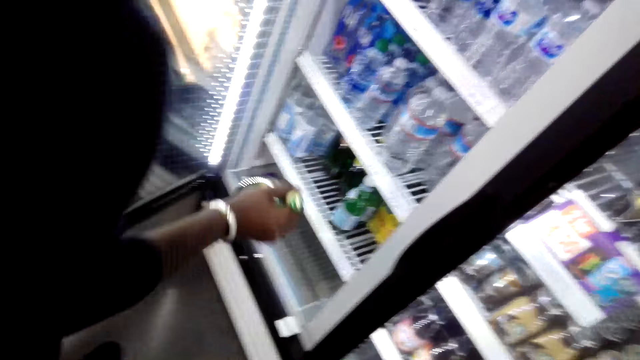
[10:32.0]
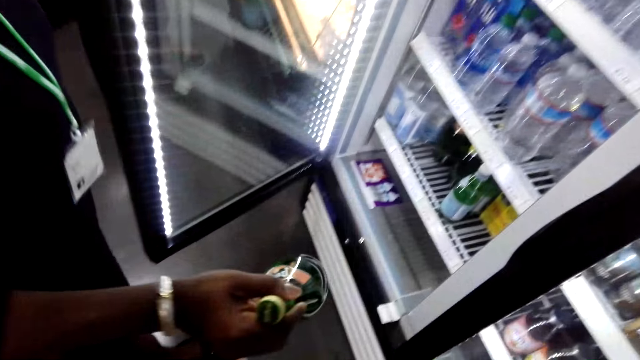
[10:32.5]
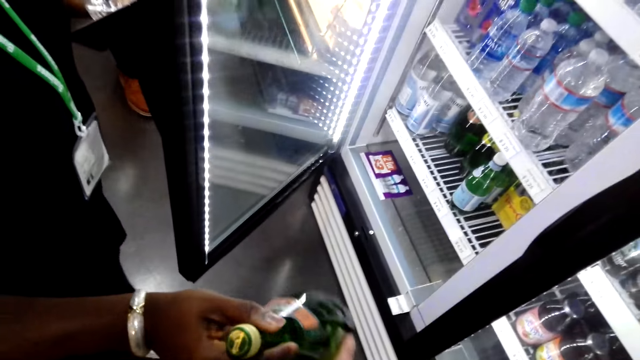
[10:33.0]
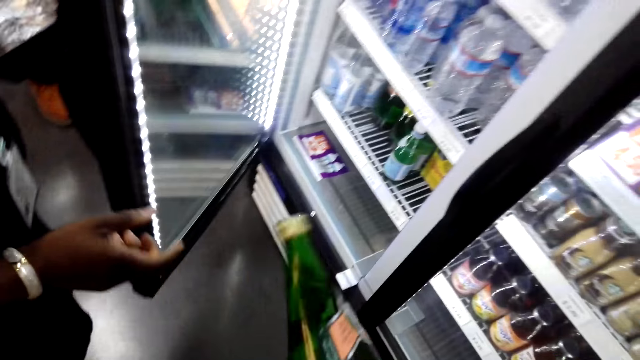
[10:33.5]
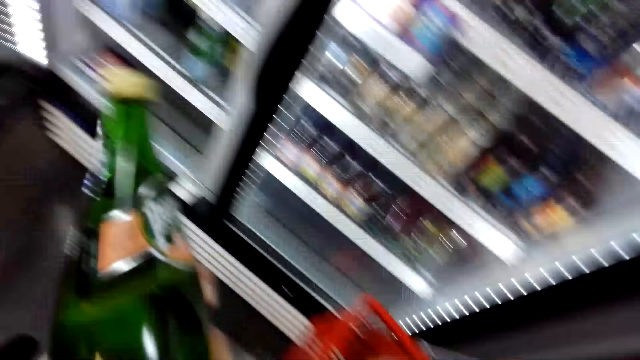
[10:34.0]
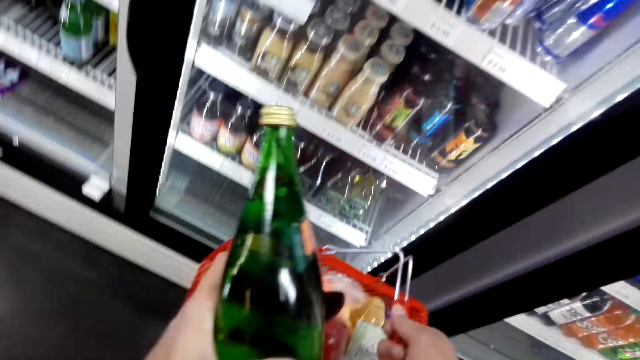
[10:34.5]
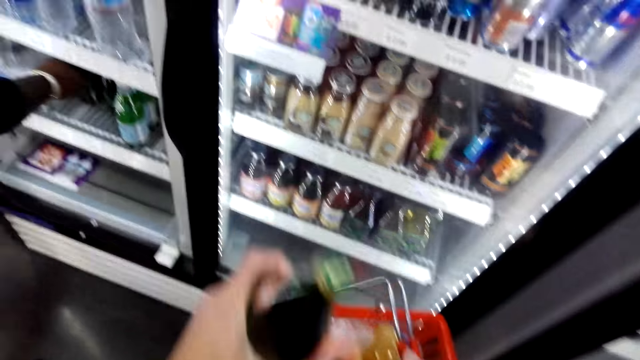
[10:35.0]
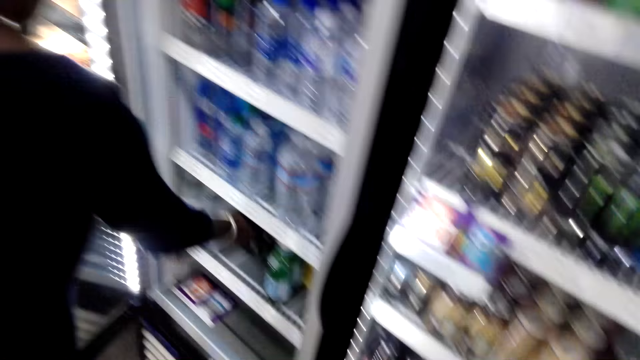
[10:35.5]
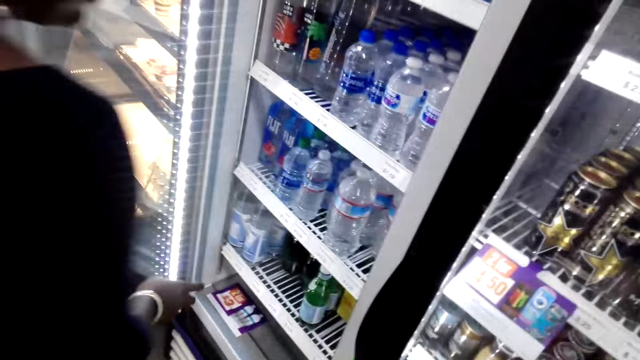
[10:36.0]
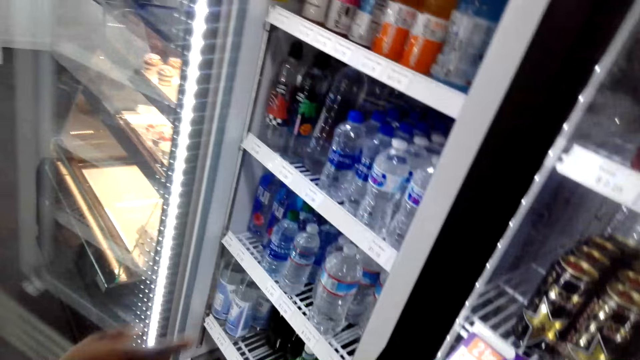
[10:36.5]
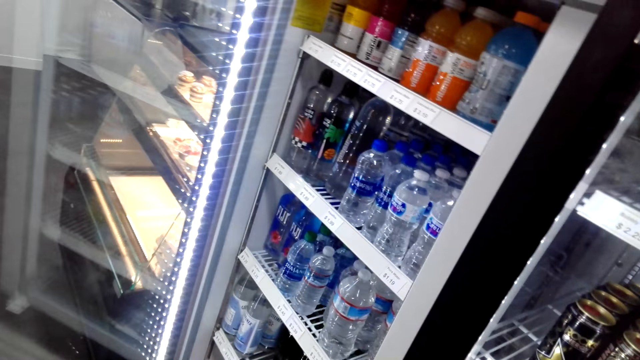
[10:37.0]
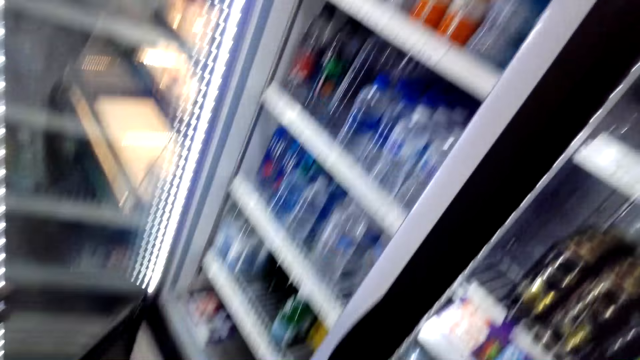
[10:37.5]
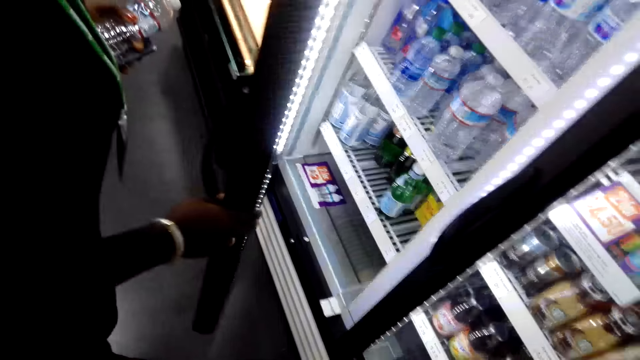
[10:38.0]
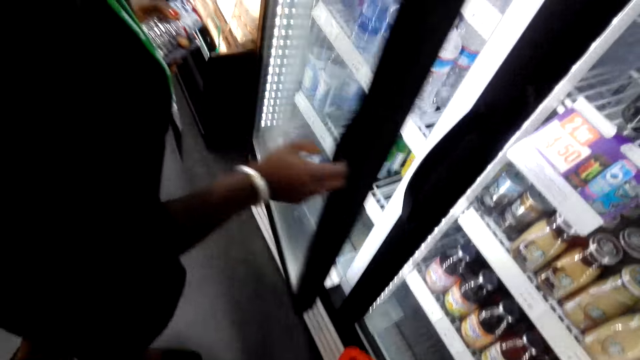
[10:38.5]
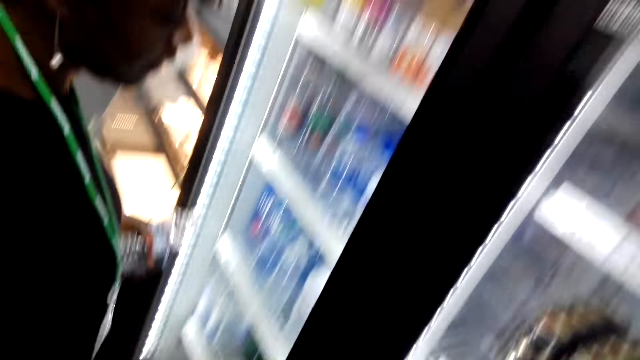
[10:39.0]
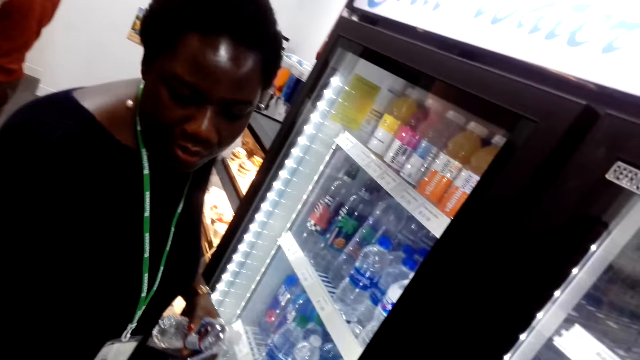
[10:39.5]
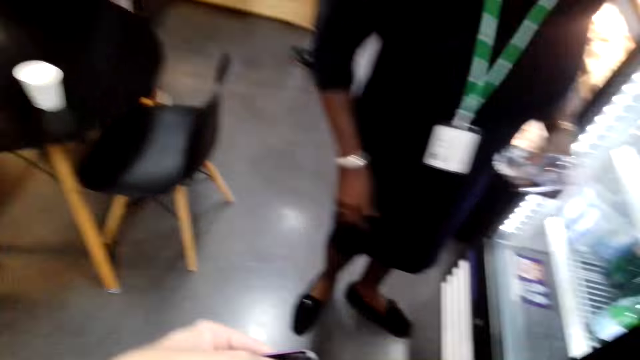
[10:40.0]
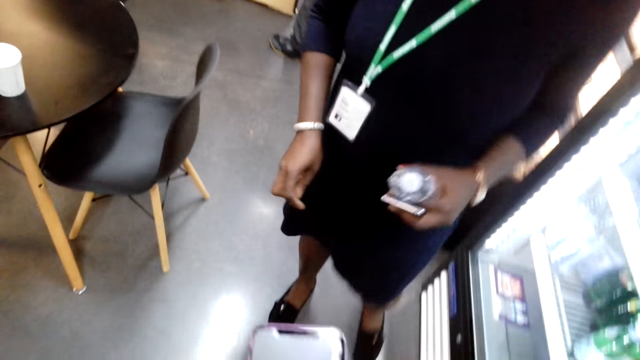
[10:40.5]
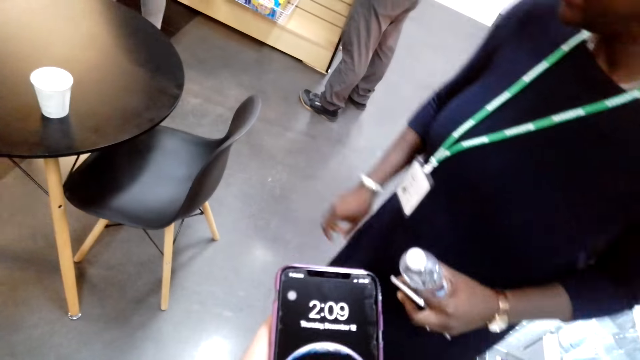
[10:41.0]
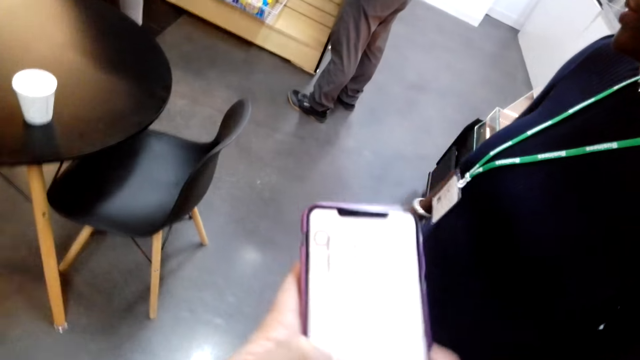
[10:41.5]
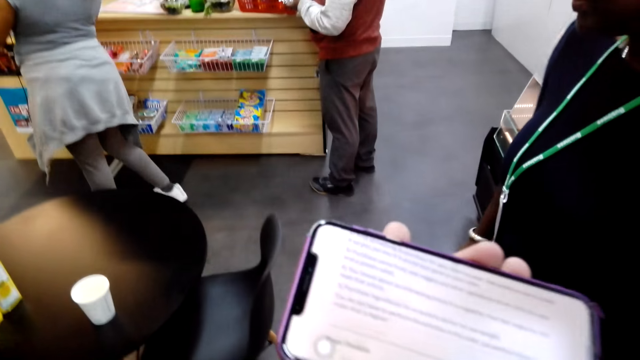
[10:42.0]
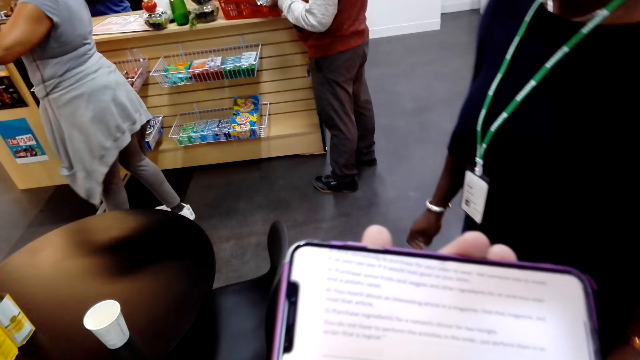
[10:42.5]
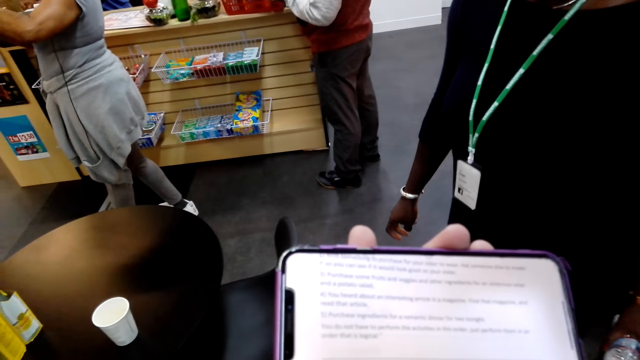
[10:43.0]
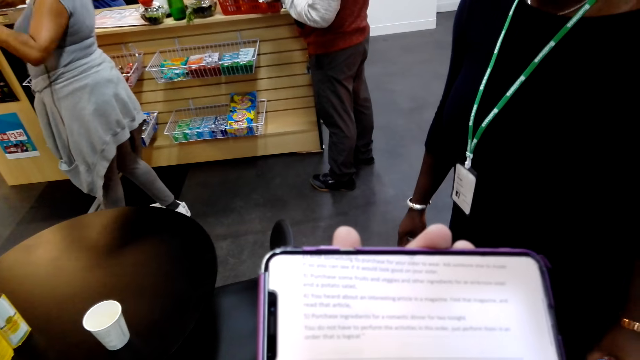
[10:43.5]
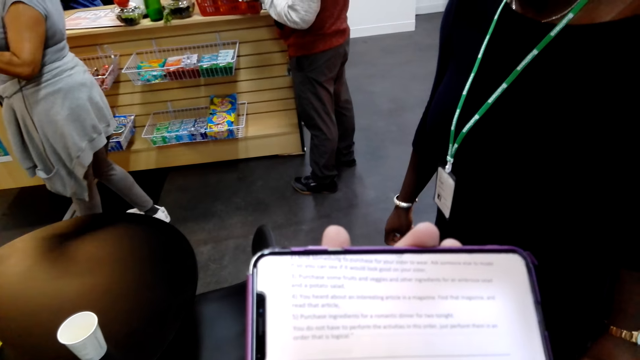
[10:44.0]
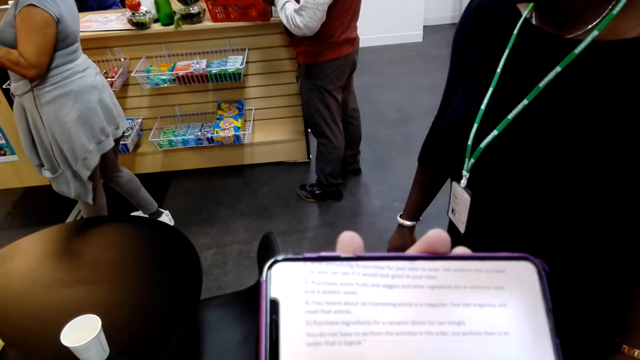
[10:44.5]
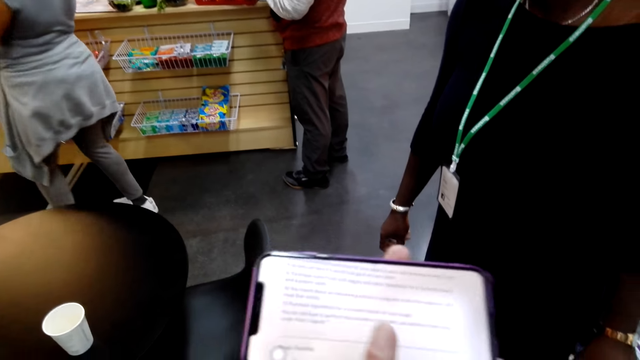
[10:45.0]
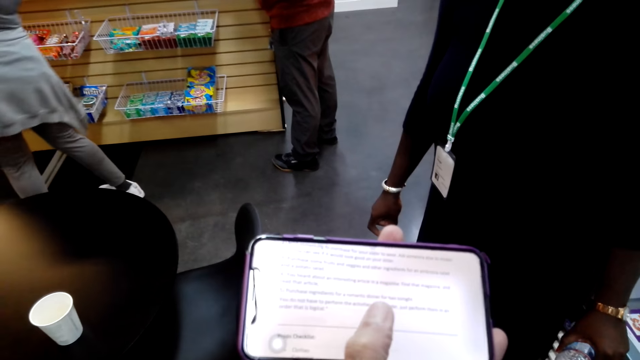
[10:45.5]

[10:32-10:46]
The lady hands the camera wearer the bottle of water and talks with the camera wearer. The camera wearer puts the bottle of water in the shopping basket. The lady closes the fridge. The camera wearer checks the phone.

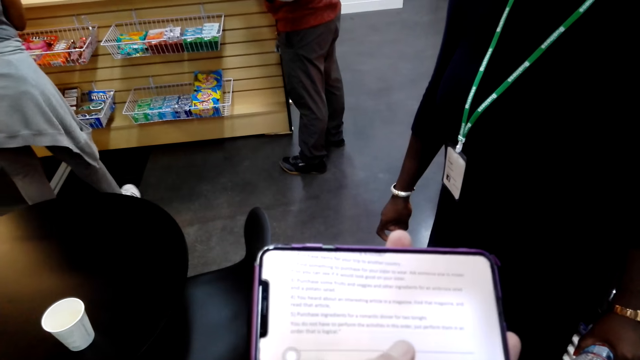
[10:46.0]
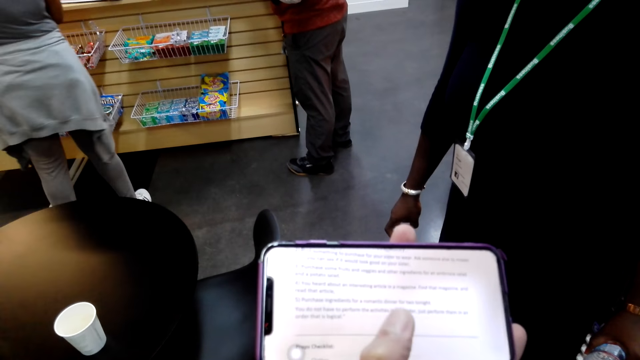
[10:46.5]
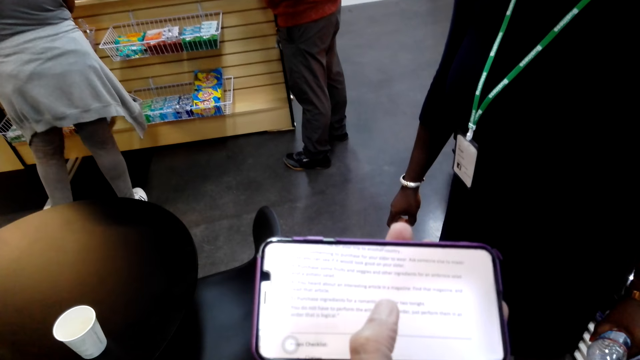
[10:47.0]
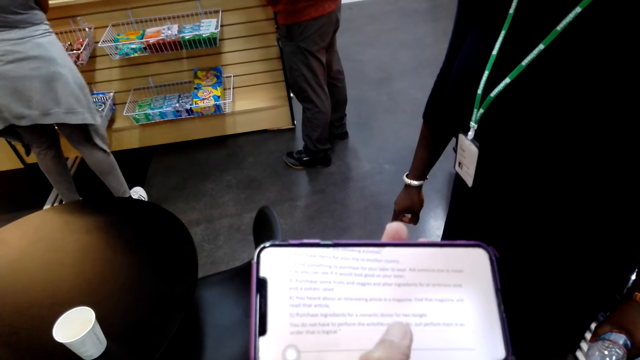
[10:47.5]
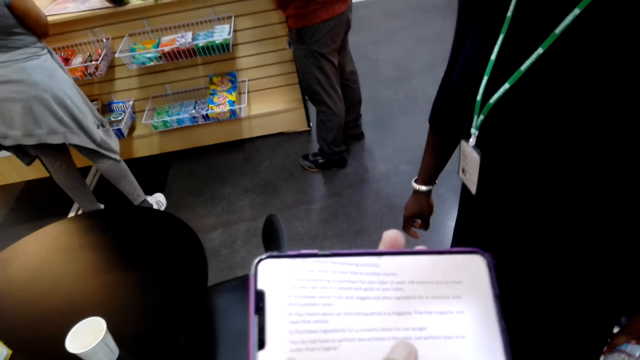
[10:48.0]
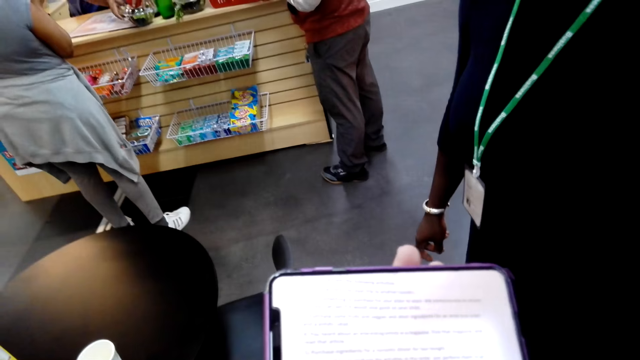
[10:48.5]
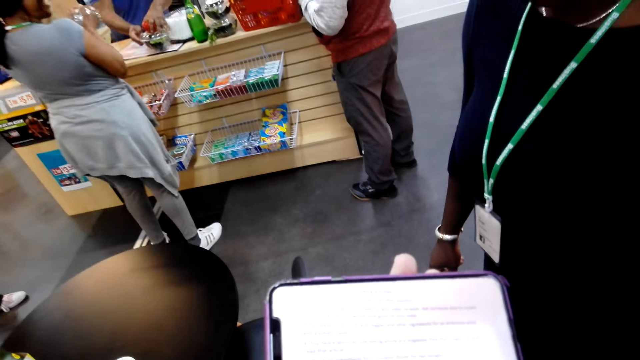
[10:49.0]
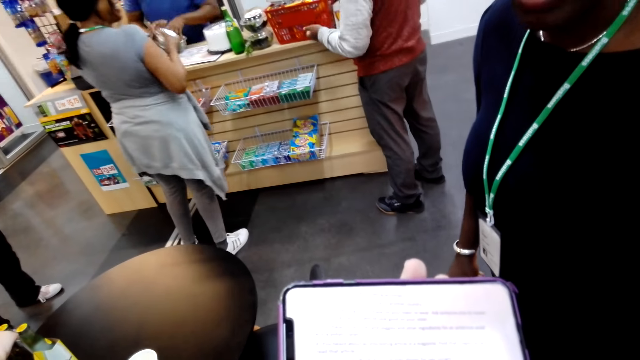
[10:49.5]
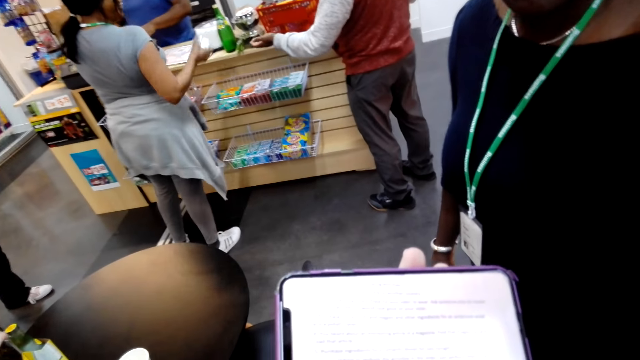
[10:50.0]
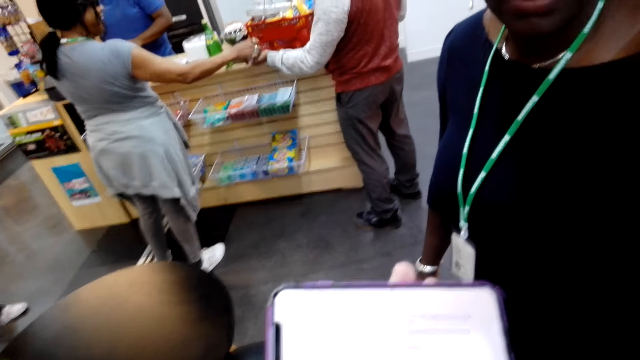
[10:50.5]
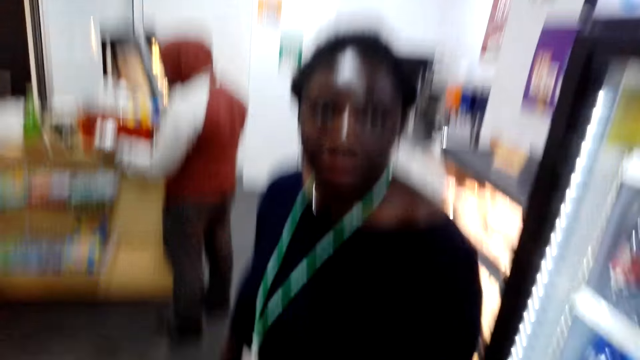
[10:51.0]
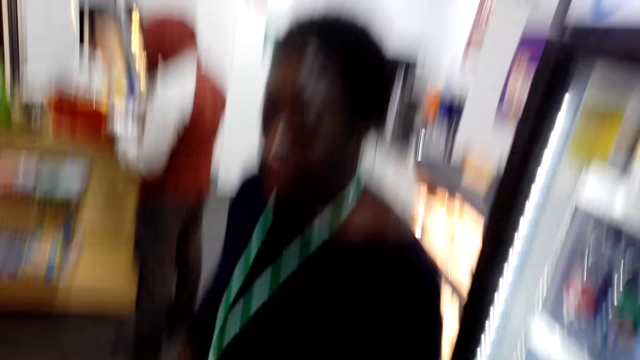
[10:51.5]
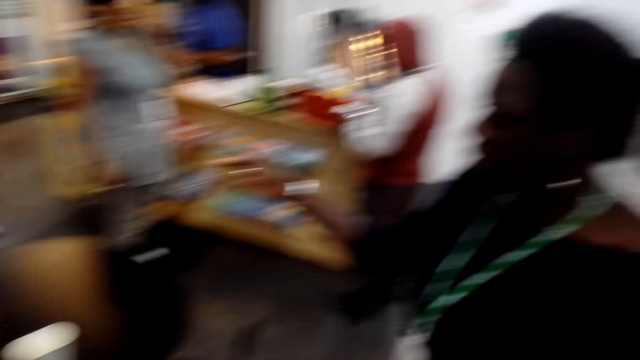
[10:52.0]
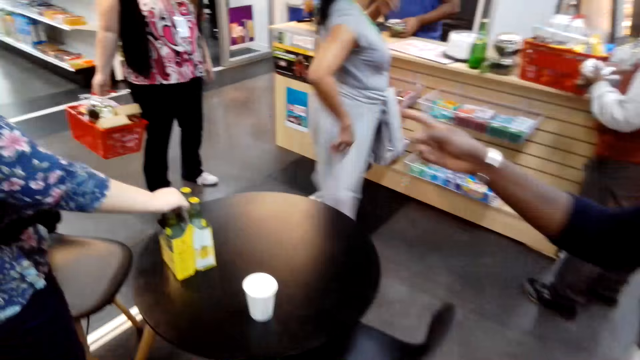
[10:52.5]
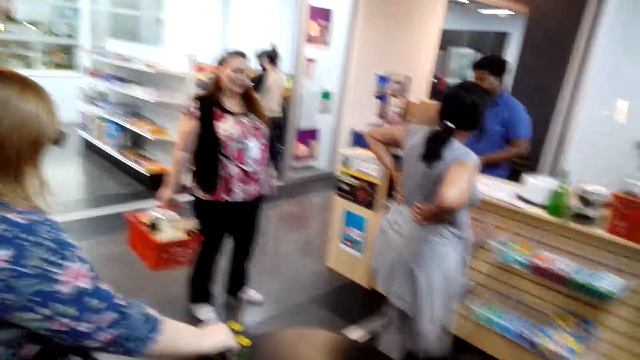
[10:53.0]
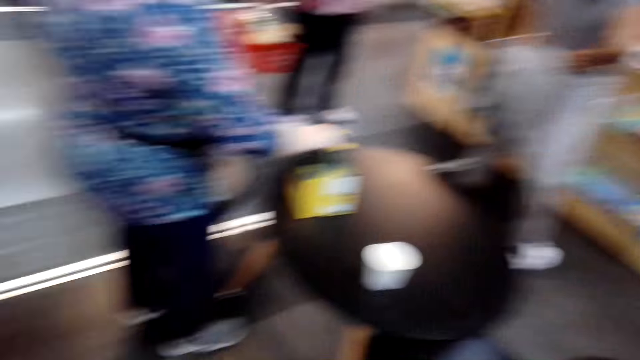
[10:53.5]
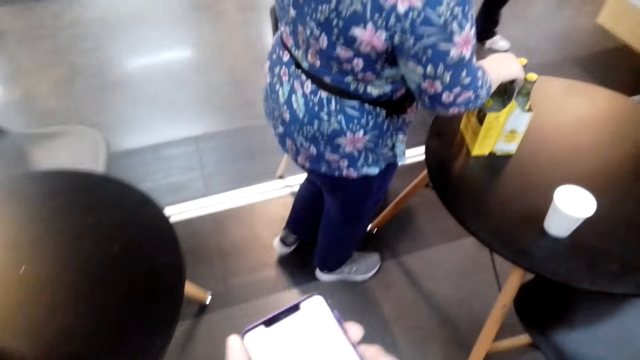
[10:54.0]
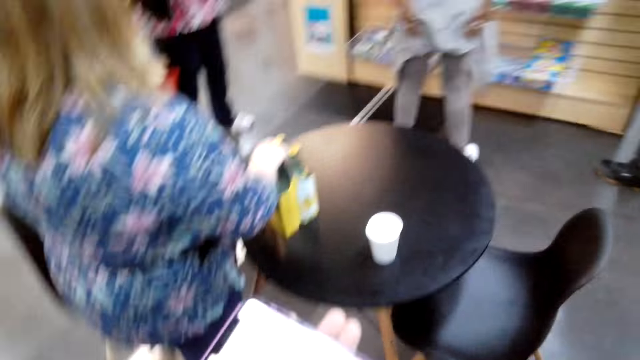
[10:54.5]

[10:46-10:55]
The lady talks with the camera wearer.
